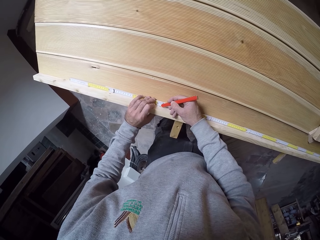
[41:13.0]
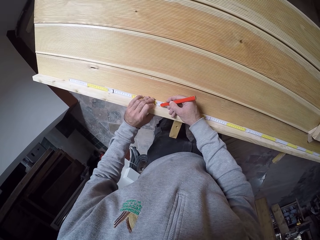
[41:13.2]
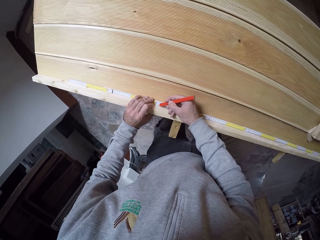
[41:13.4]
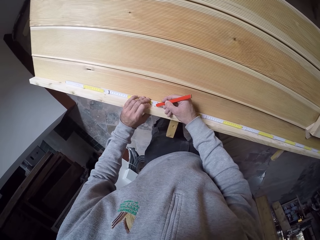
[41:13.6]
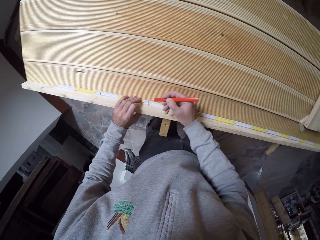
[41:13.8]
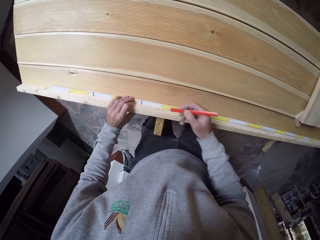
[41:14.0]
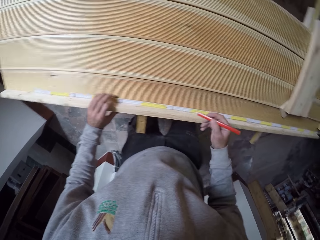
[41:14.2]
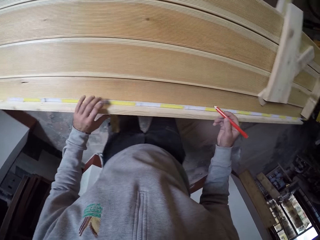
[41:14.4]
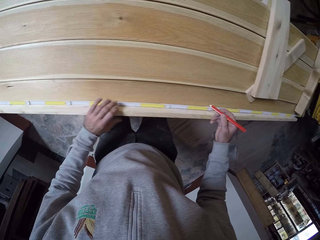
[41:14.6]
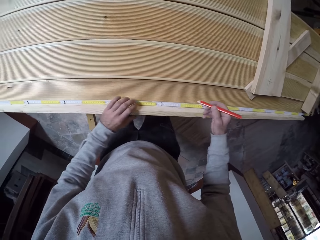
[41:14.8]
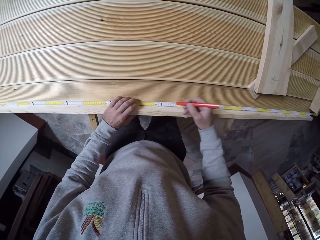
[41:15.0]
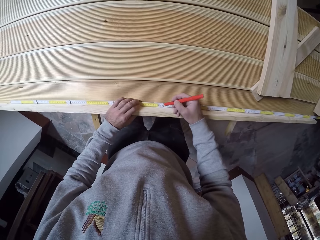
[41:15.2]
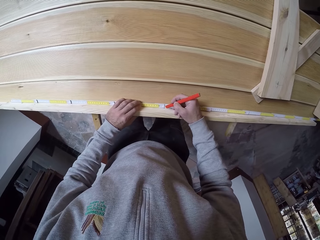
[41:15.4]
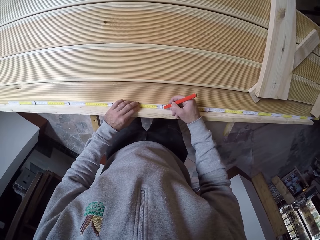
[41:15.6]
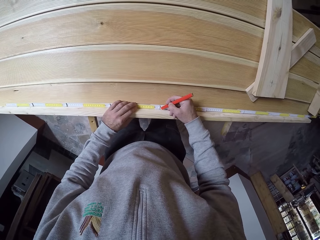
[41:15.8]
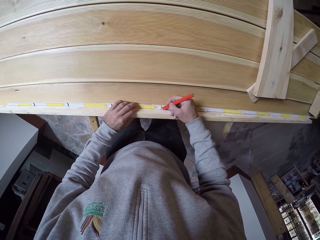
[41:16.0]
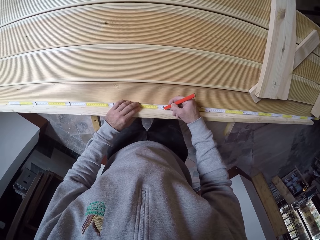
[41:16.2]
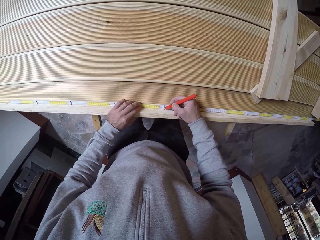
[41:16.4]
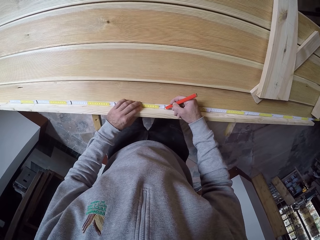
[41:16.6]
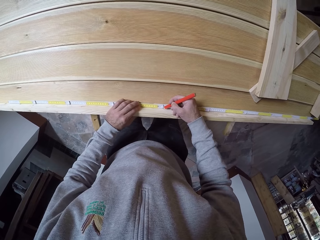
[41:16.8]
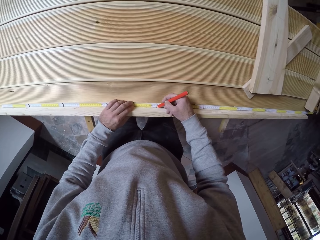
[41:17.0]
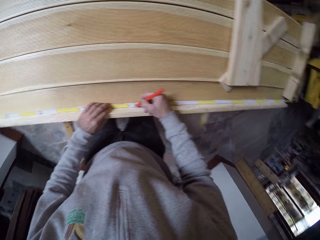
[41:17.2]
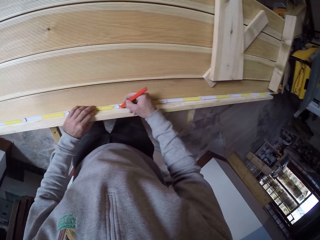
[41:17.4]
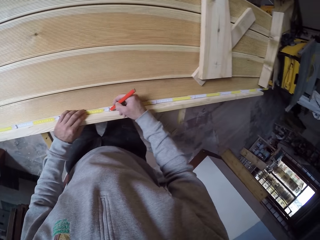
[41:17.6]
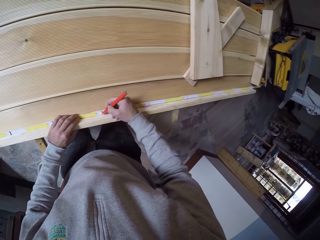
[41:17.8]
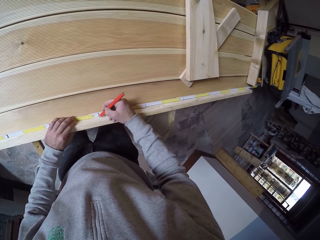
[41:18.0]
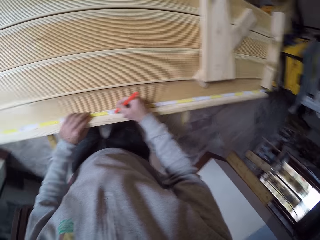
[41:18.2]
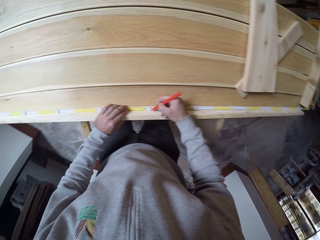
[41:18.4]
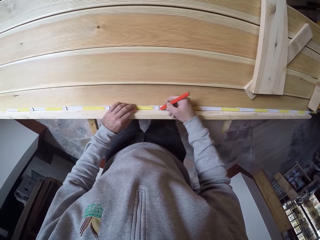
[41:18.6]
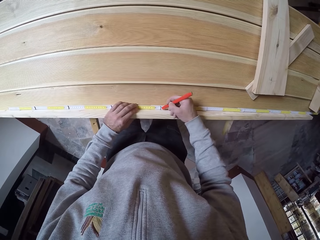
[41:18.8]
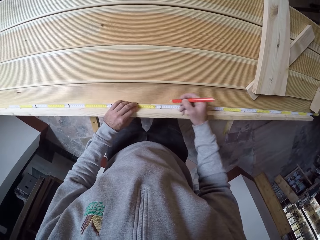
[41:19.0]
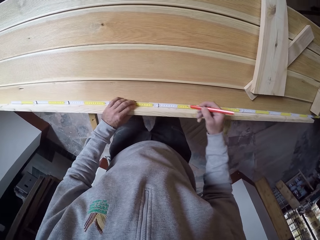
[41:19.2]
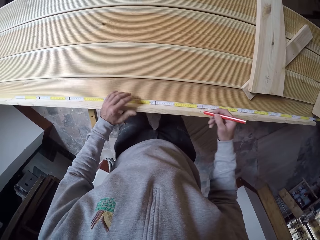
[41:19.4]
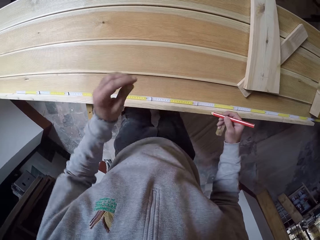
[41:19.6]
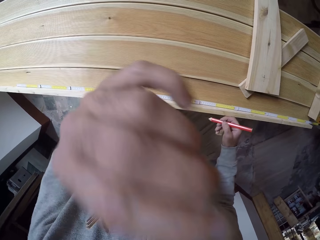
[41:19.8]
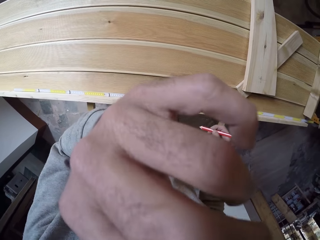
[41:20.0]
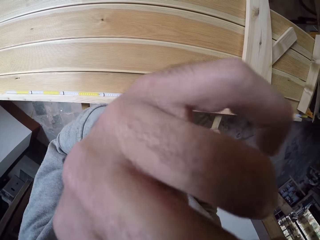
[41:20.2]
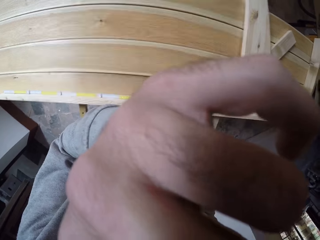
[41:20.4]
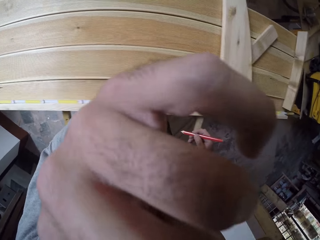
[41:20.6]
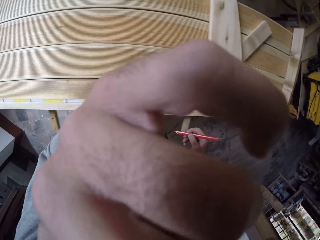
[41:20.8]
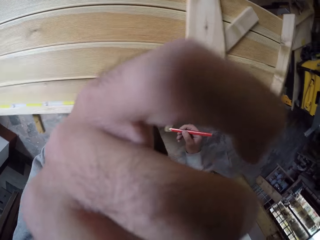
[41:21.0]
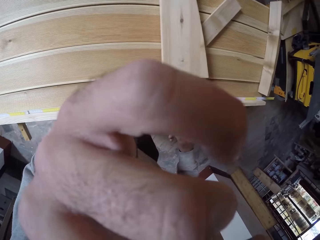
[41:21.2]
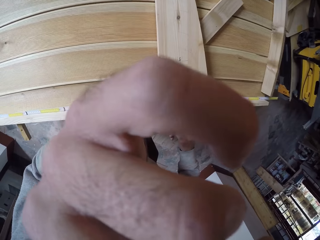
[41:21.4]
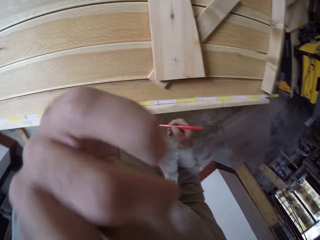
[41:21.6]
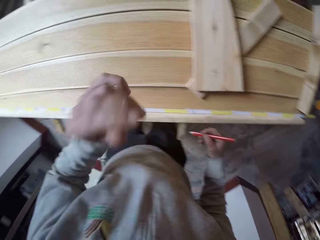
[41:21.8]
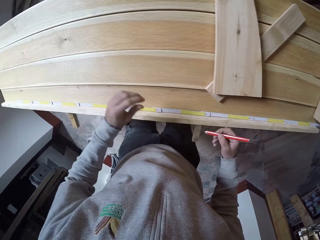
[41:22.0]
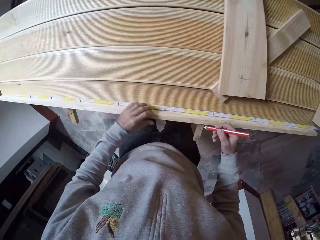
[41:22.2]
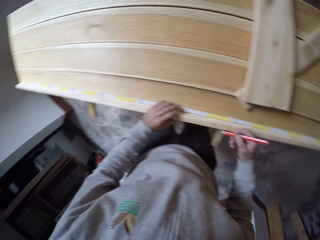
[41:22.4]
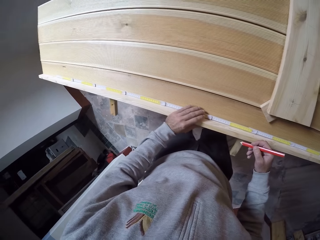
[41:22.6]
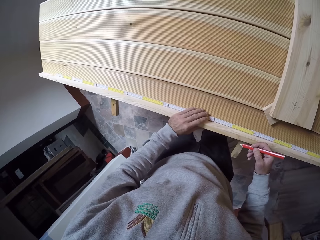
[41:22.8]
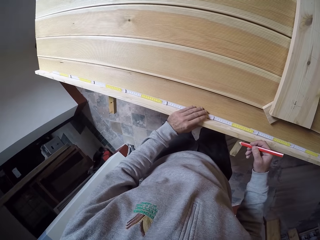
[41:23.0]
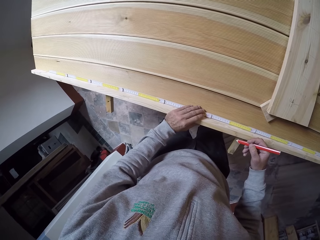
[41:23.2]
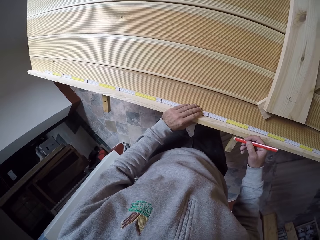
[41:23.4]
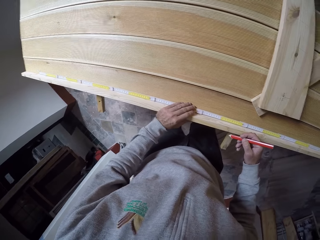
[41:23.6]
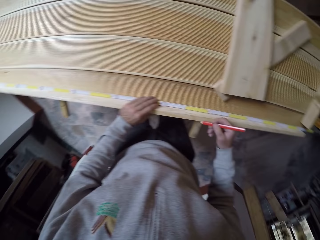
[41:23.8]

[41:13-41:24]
The camera wearer touches the camera.

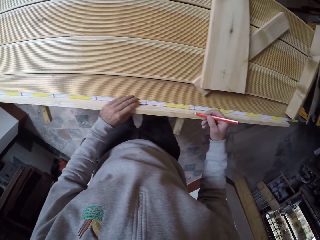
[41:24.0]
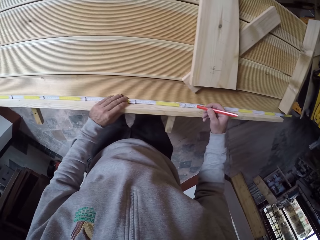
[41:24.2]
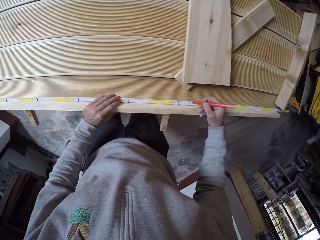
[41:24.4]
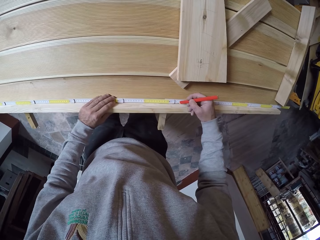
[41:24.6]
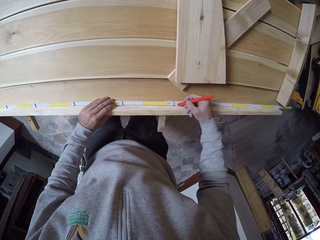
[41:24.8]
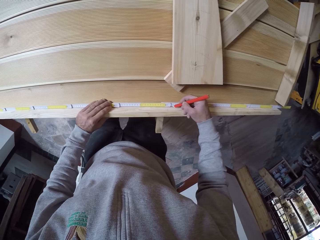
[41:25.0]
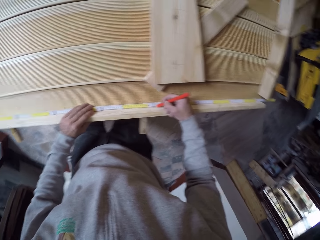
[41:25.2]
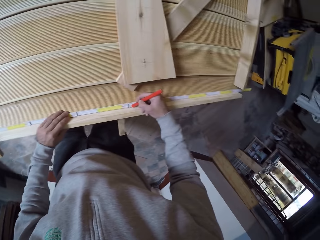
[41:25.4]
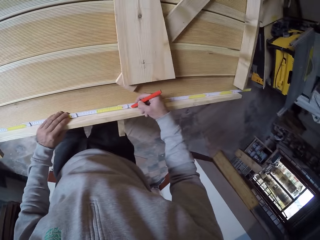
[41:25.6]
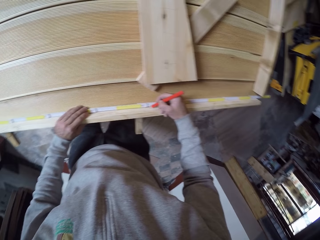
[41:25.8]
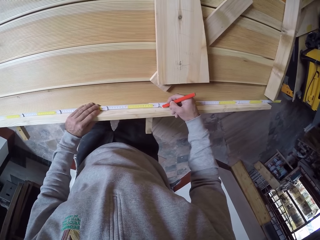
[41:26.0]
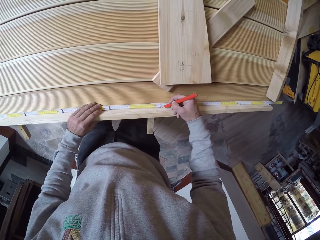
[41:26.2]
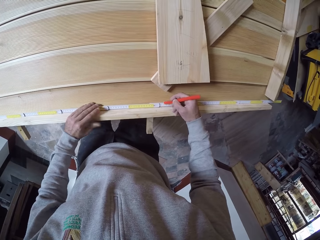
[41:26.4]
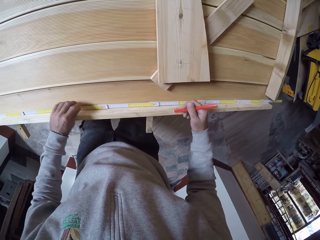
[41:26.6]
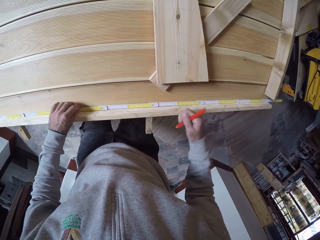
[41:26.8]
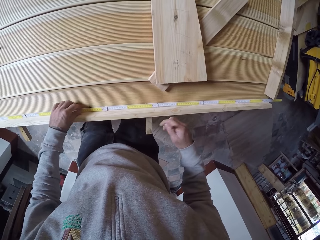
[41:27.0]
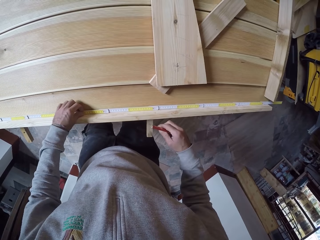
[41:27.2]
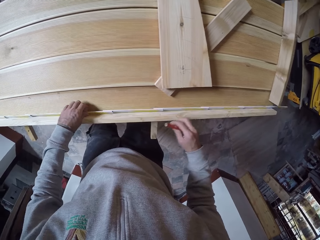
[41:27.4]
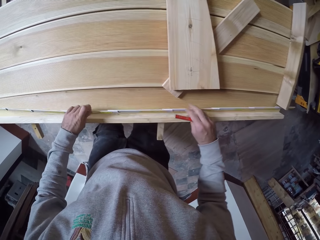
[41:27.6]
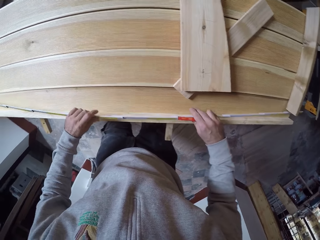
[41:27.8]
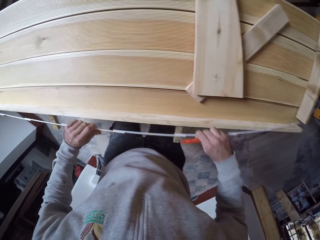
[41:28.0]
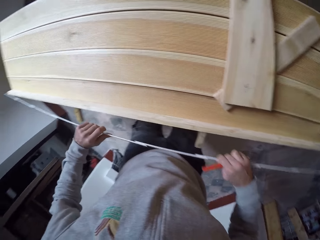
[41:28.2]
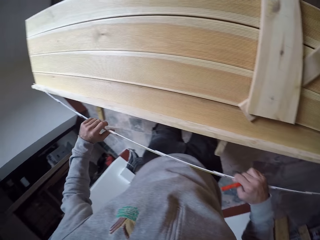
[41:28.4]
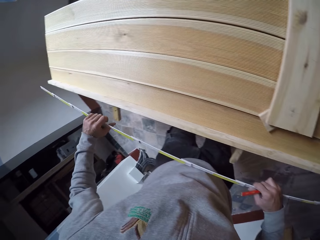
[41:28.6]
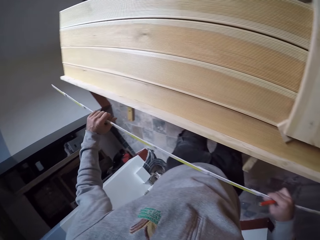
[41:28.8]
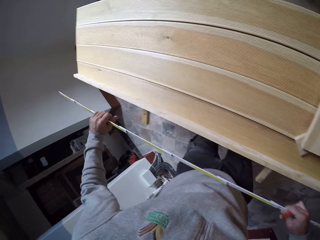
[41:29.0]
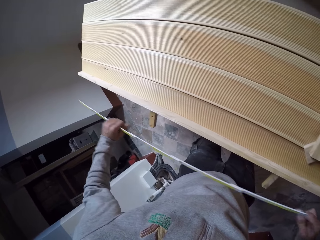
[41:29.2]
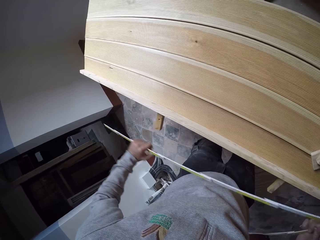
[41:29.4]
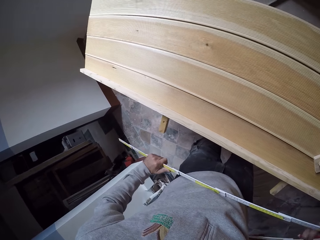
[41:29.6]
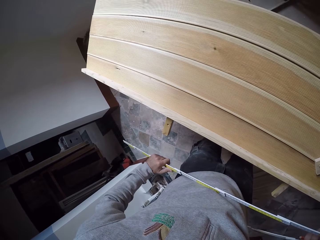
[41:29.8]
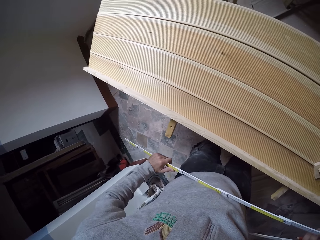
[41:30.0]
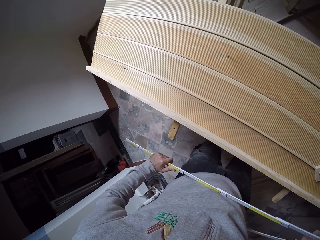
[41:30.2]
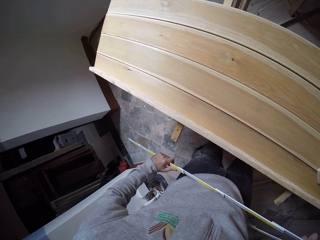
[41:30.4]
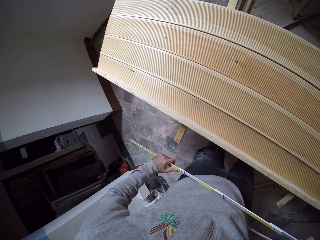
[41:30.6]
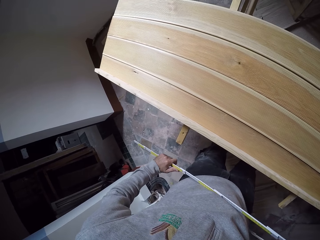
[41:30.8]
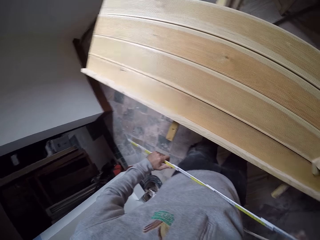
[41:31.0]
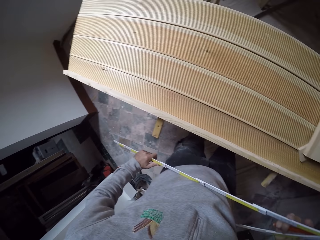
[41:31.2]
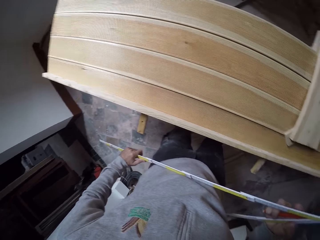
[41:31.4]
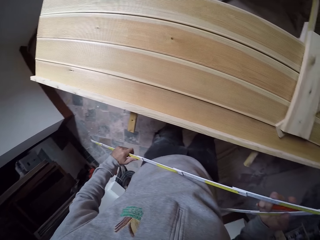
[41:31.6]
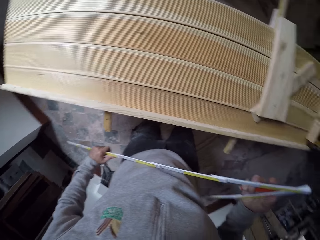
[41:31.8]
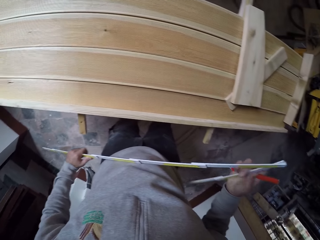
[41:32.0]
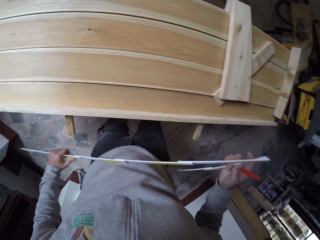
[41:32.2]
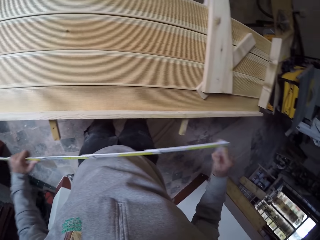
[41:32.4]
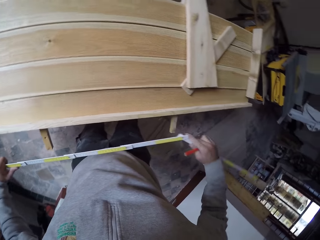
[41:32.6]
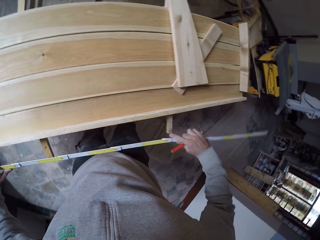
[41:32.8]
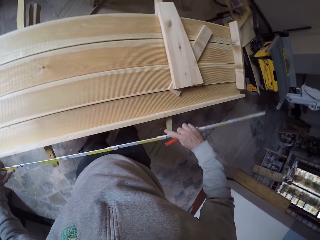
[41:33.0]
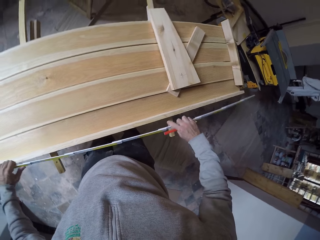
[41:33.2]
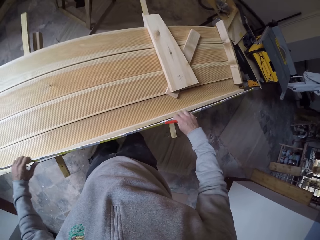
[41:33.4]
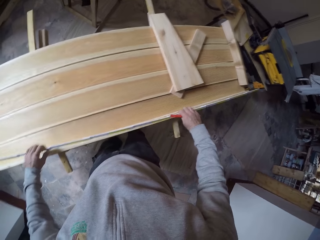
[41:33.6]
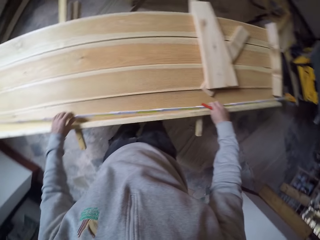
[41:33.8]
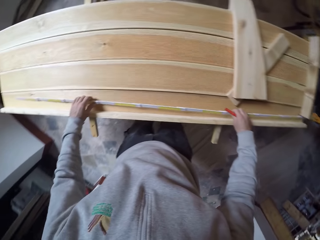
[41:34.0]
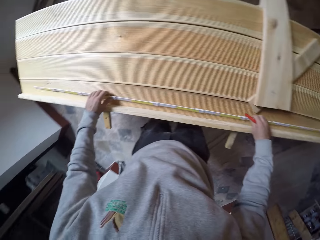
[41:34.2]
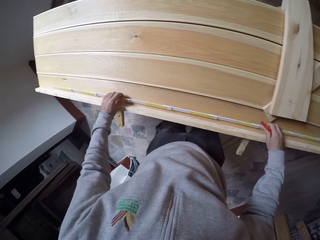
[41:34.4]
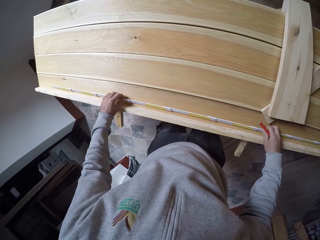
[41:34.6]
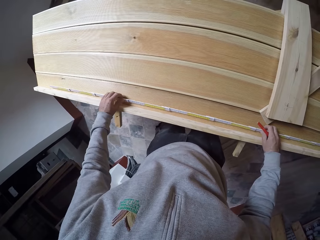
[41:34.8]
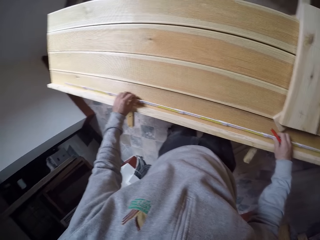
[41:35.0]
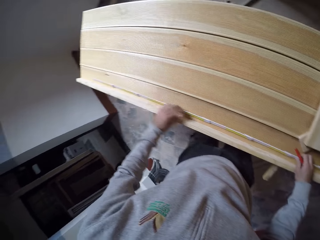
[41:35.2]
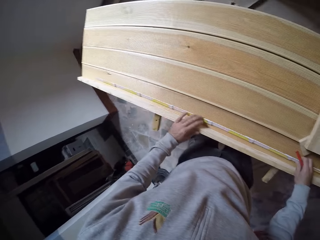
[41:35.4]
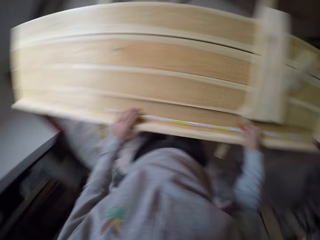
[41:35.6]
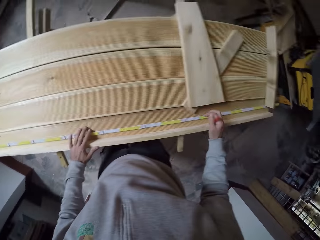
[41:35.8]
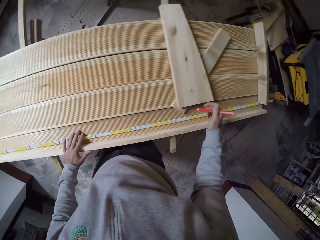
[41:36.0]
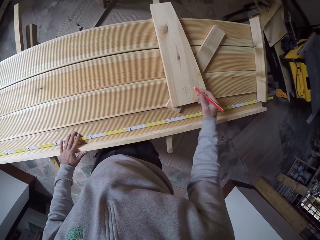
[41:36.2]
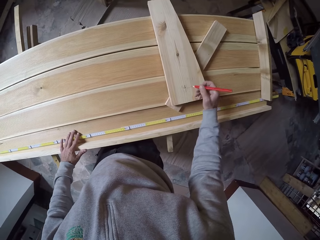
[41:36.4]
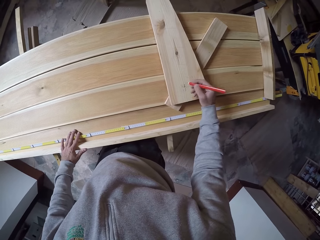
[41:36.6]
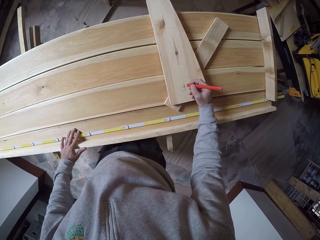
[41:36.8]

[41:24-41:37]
The camera wearer marks the wood with a pen. They pick up a tape measure. They look around. They straighten the tape measure. They put the tape measure on the table. They measure the wood with the tape measure.
